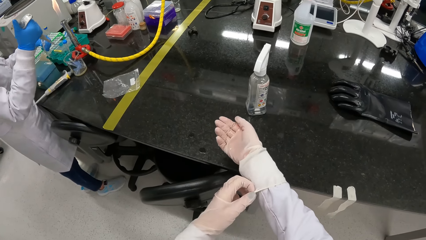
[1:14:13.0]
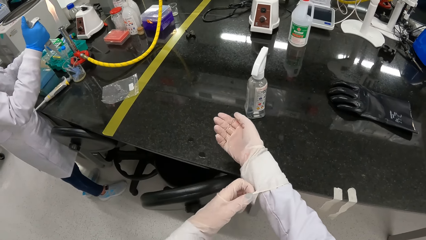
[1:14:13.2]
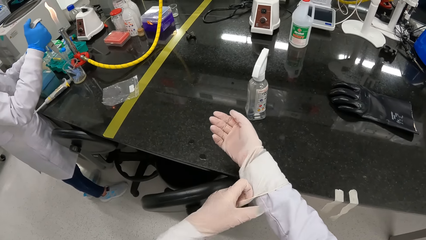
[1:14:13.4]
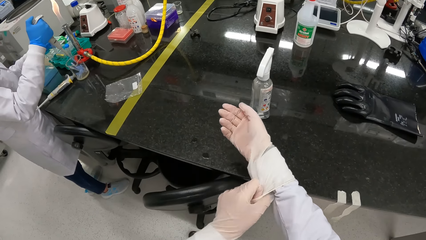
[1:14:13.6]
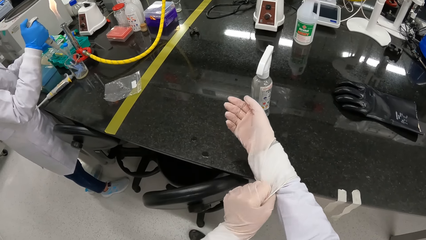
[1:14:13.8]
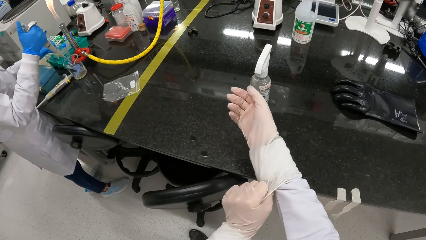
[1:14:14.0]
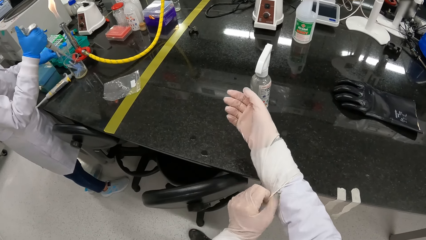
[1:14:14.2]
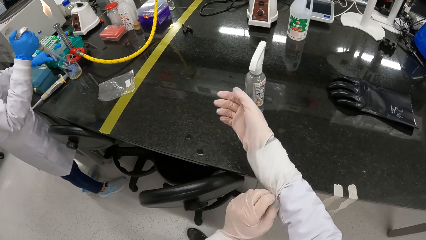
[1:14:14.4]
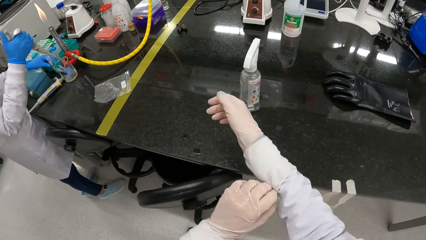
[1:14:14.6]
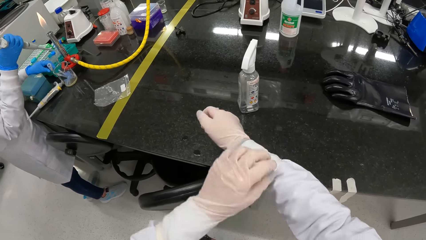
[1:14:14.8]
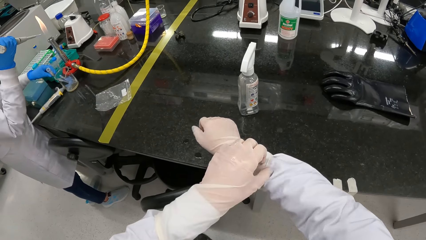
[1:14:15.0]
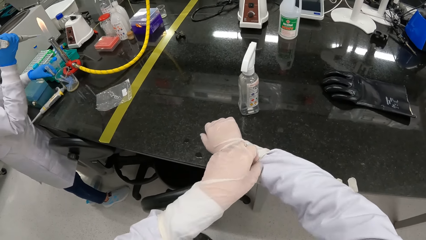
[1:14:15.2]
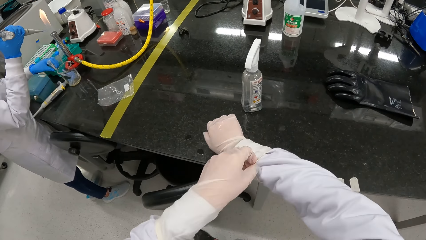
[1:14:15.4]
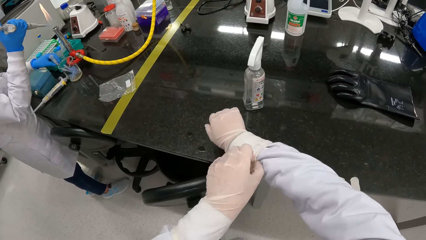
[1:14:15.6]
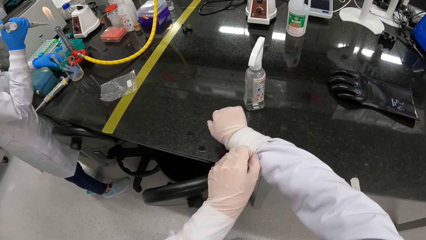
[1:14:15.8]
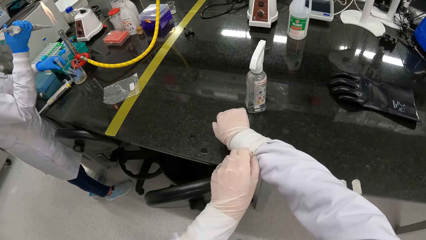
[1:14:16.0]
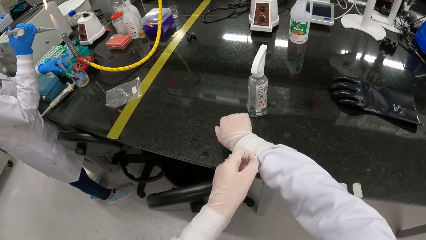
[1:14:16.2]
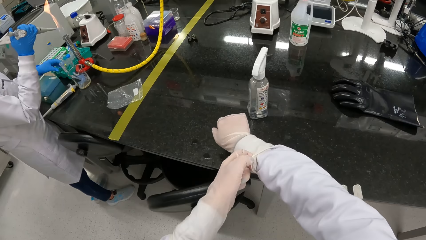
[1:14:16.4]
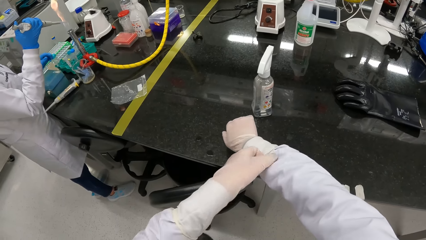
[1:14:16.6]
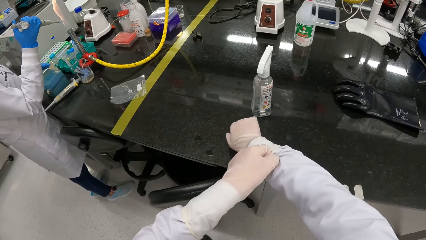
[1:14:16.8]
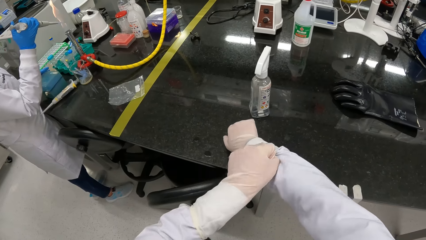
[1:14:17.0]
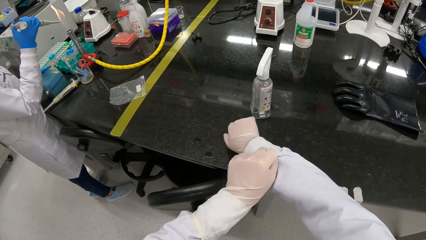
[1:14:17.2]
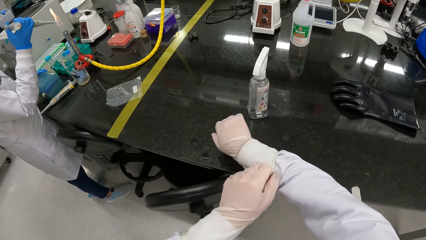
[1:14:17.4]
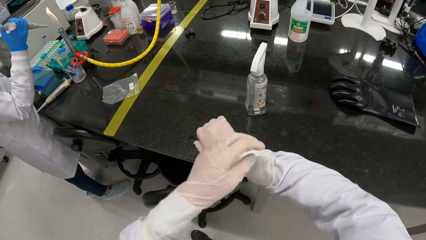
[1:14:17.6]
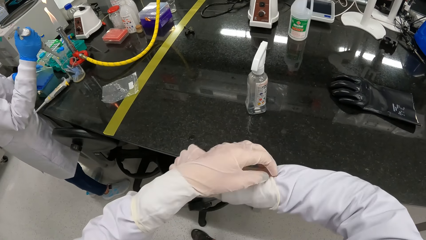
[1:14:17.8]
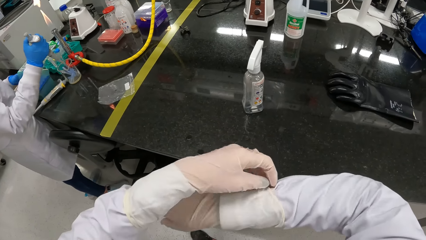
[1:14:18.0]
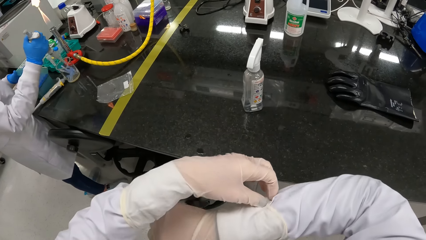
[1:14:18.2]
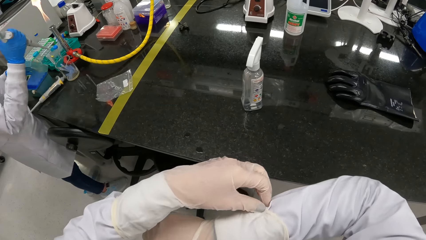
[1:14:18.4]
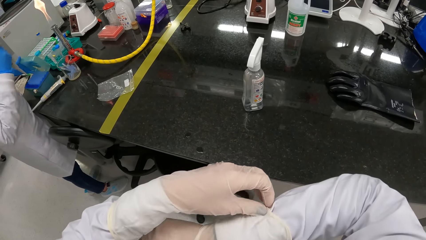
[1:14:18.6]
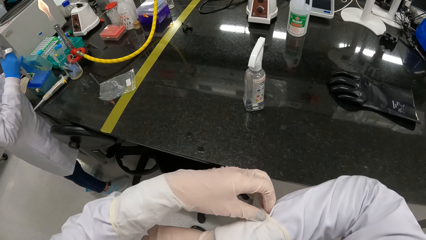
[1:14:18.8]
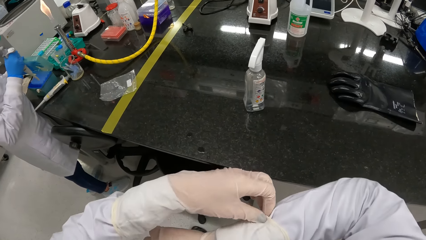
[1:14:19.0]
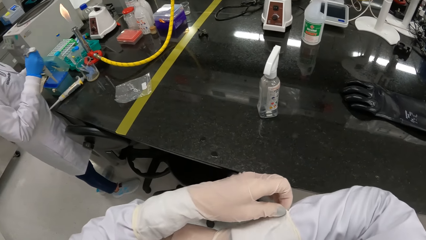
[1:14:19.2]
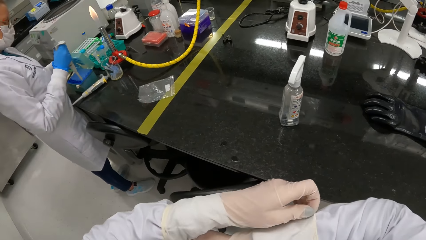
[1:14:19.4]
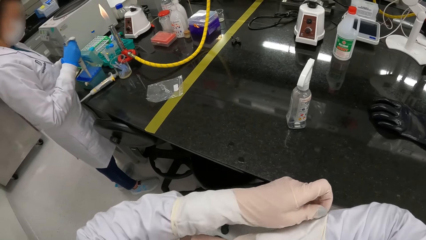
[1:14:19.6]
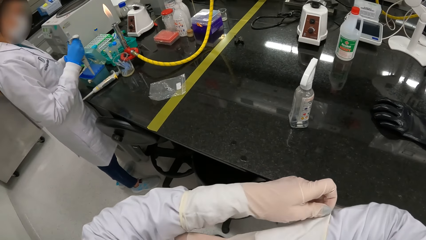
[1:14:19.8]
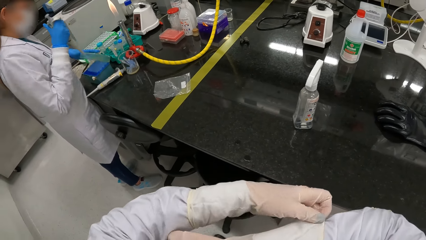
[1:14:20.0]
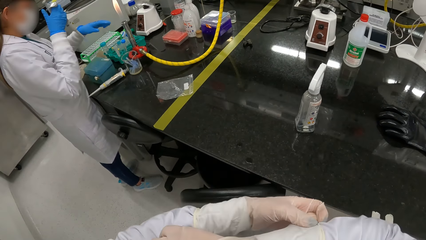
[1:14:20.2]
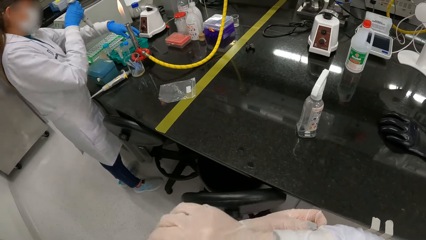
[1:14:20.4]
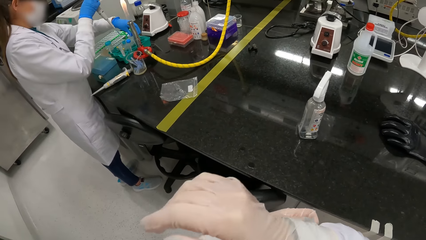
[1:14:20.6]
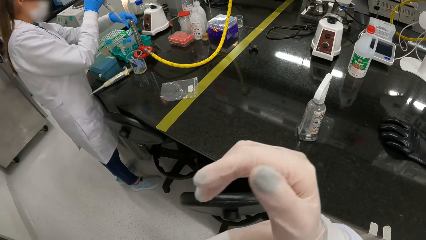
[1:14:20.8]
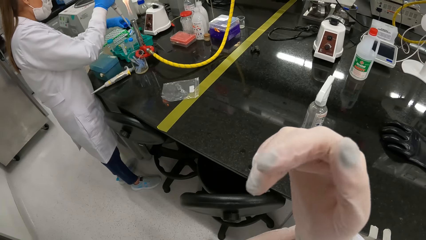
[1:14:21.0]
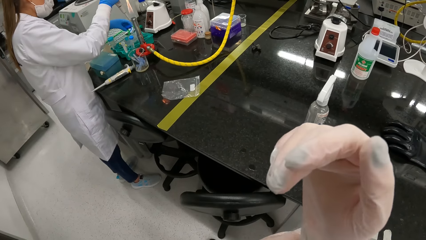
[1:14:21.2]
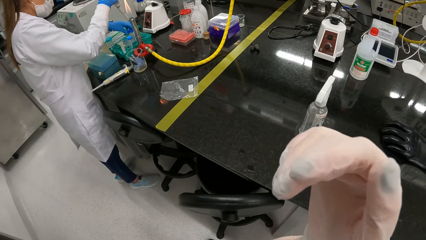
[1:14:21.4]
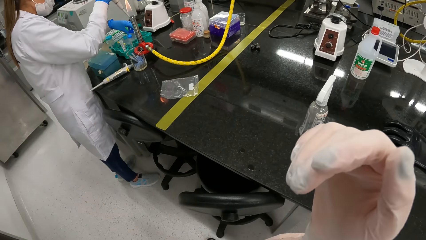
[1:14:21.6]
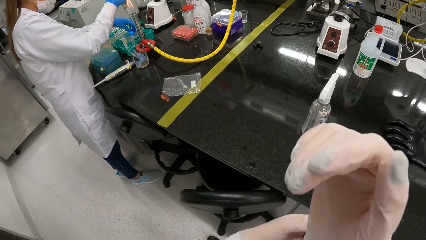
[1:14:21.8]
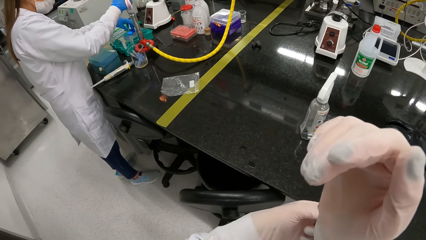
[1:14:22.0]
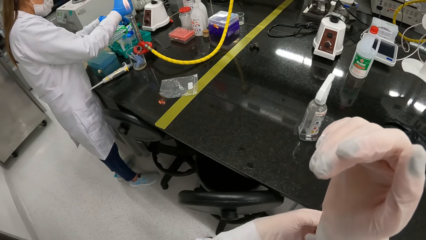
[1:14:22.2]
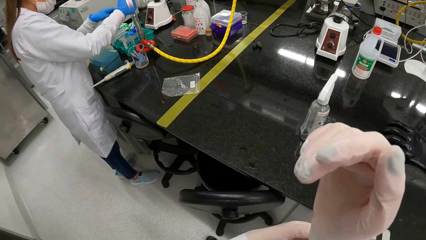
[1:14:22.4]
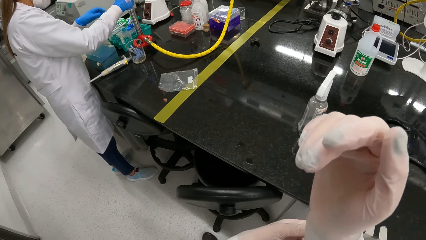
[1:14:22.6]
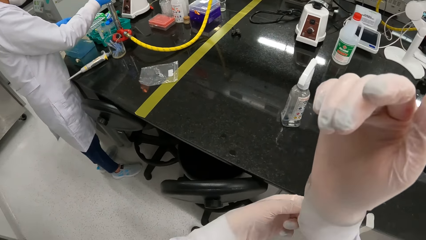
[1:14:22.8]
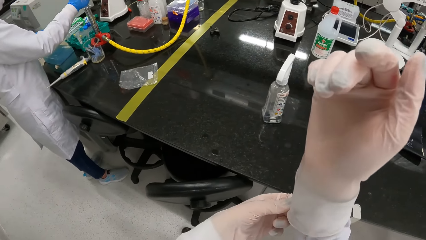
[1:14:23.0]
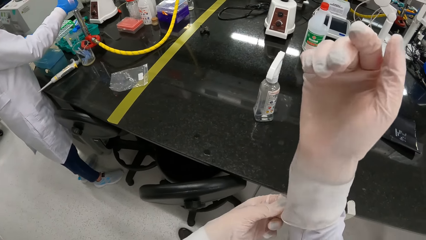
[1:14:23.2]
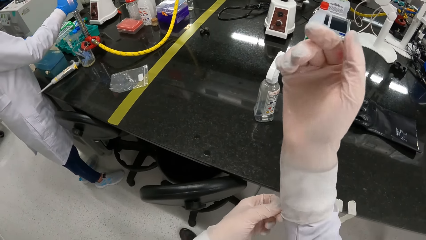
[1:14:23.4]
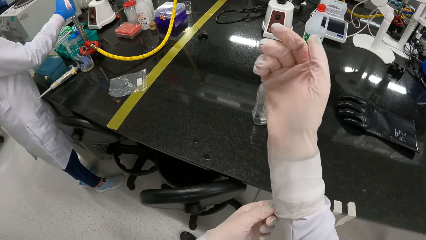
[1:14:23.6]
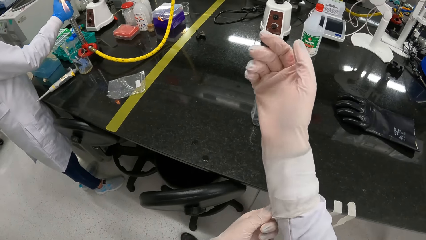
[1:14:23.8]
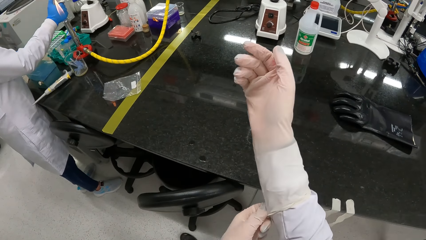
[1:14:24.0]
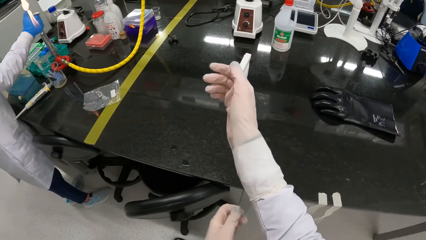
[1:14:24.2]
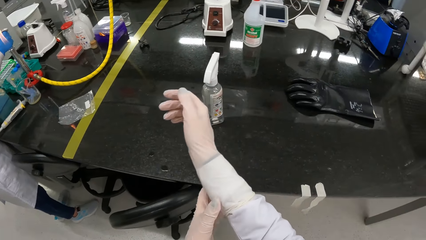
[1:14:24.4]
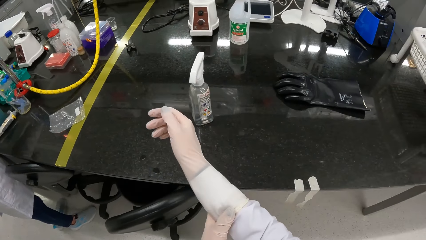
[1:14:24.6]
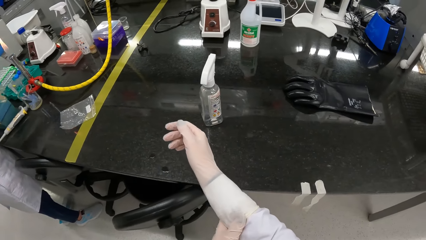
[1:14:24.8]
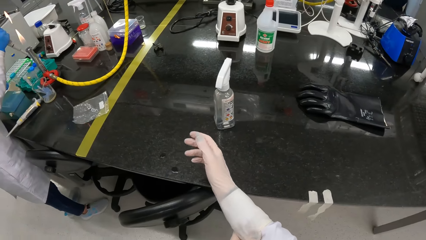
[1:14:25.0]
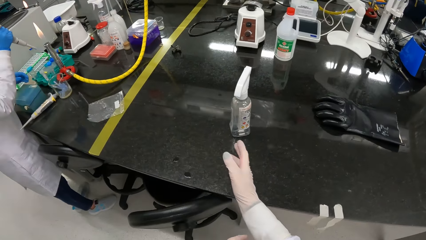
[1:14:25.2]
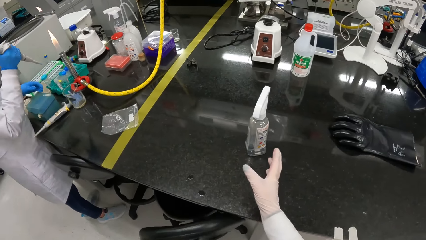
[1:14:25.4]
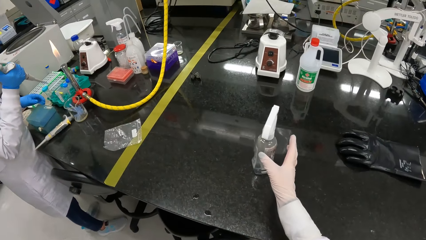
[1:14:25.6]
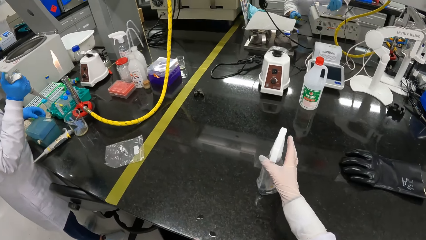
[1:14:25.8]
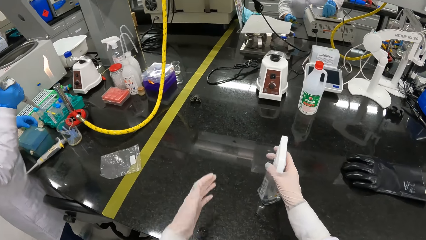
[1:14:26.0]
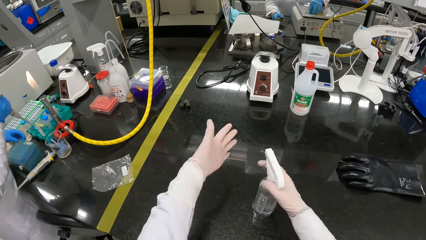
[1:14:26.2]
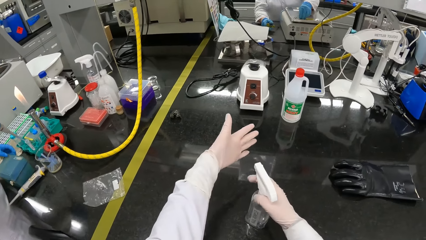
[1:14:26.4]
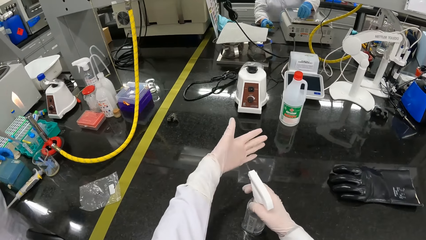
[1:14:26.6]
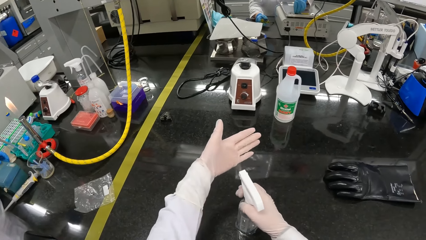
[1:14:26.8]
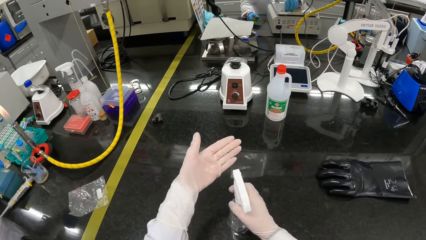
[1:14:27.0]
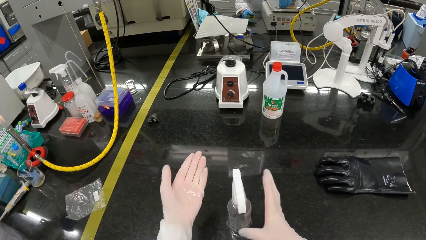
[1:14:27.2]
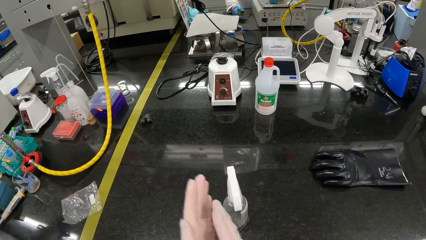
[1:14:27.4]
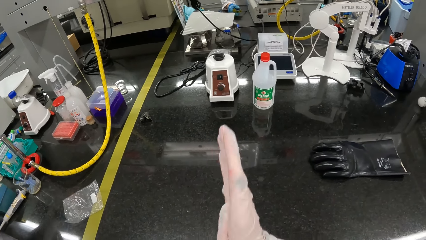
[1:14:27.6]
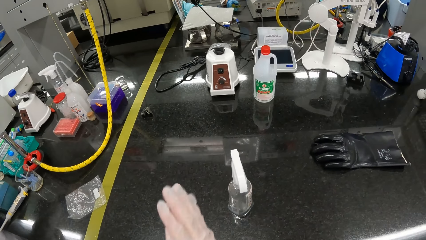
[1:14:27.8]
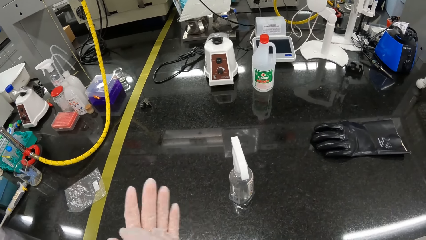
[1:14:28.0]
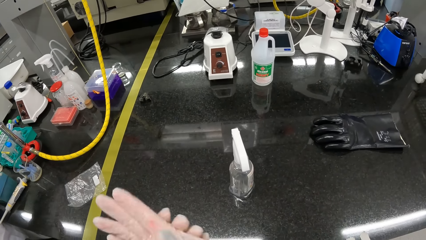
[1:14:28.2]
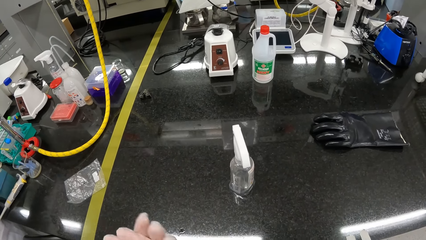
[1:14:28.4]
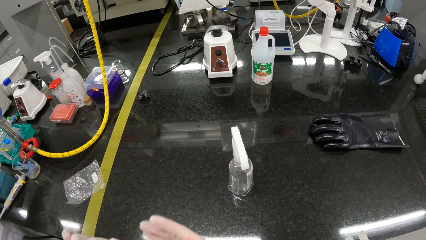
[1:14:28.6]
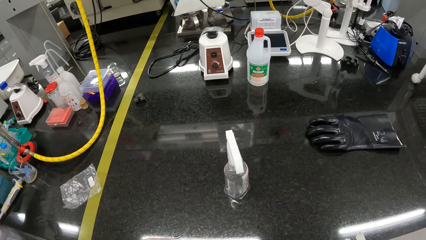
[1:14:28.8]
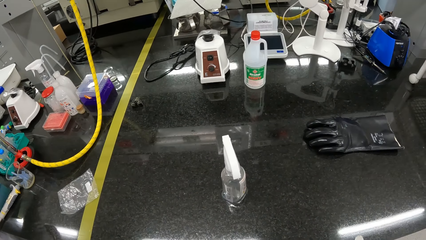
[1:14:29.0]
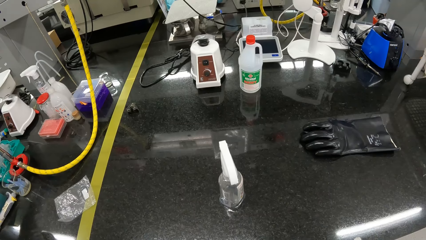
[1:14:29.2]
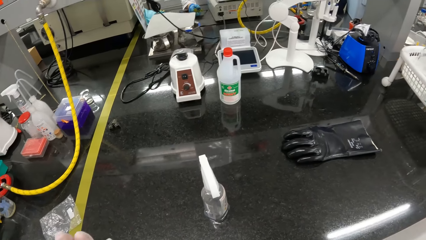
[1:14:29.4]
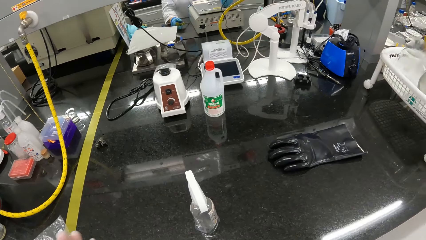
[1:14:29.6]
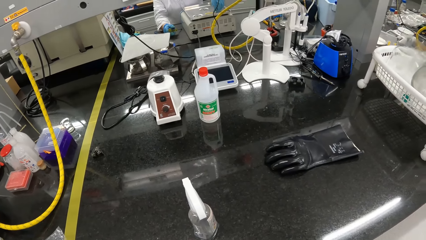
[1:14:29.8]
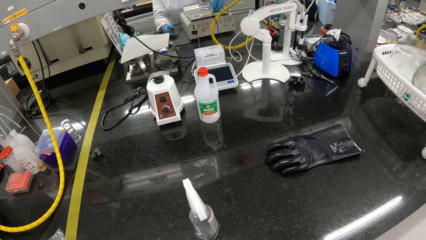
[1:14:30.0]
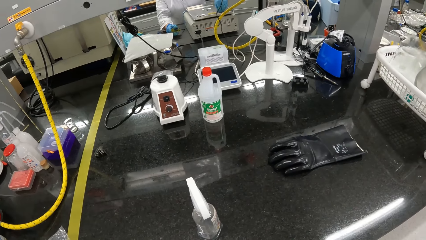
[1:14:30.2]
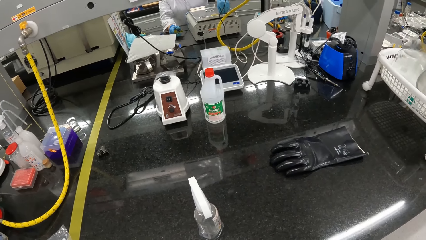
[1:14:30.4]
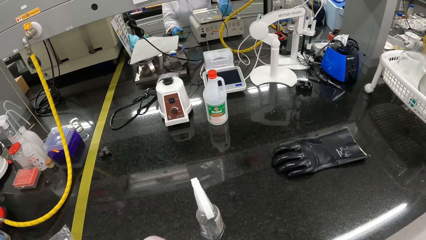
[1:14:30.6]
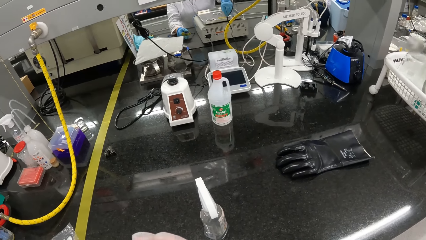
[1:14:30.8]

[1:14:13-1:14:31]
The woman releases the reagent in the micropipette into the beaker with her right hand. The woman places the test tube into the test tube rack with her left hand. The woman heats the micropipette in her right hand with the burner. The woman releases the reagent in the micropipette into the beaker with her right hand. The woman opens the test tube rack with her left hand. The woman releases the reagent in the micropipette into a test tube with her right hand. The woman inserts the micropipette into the test tube with her right hand. The woman removes the micropipette from the test tube with her right hand. The camera wearer holds the sanitizer with her right hand on the table. She sprays her left hand with the sanitizer in her right hand. The woman releases the reagent in the micropipette into a test tube with her right hand. The woman rubs her hands. The camera wearer rubs her hands.
